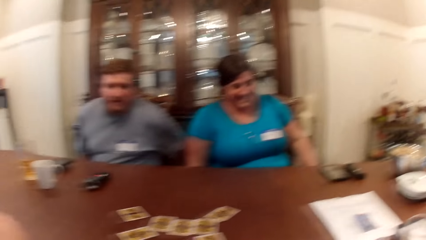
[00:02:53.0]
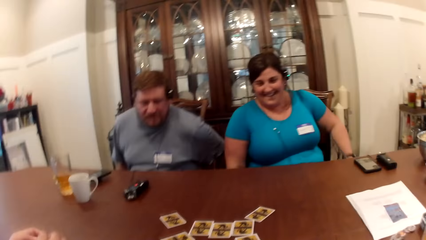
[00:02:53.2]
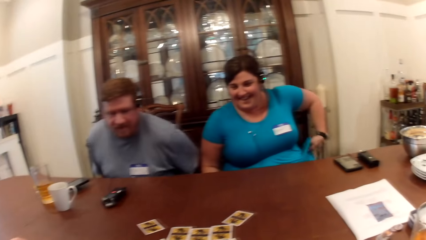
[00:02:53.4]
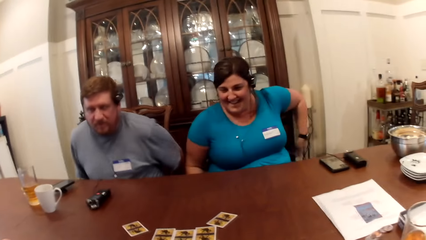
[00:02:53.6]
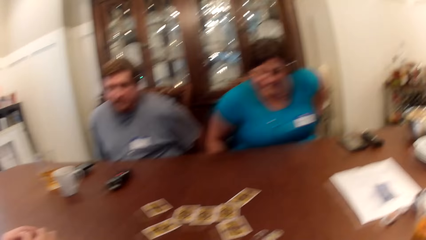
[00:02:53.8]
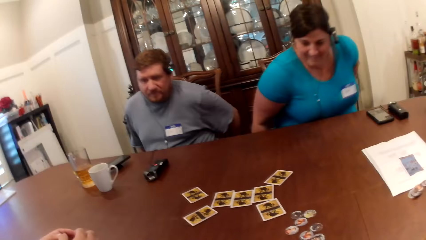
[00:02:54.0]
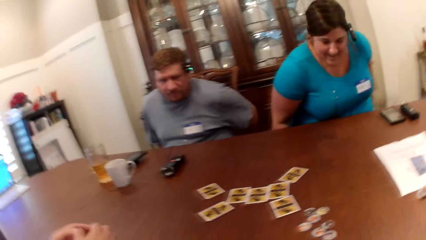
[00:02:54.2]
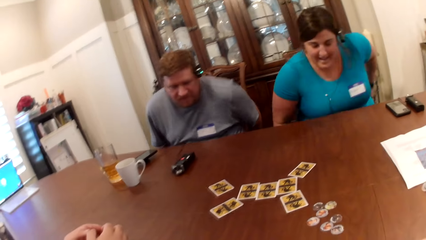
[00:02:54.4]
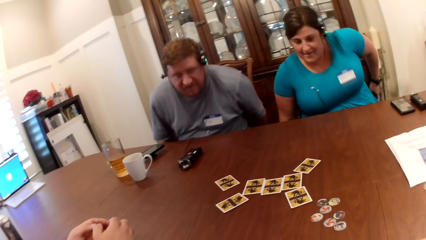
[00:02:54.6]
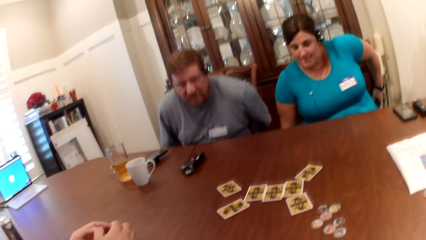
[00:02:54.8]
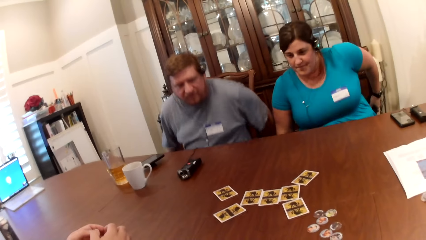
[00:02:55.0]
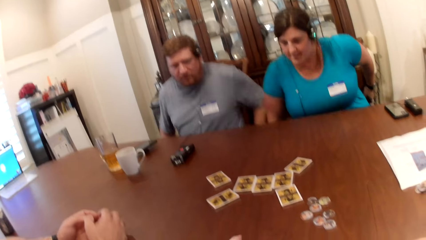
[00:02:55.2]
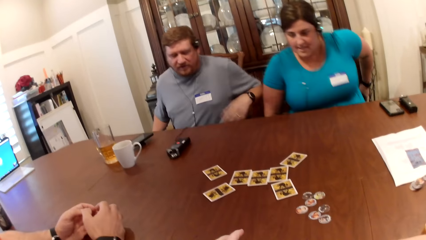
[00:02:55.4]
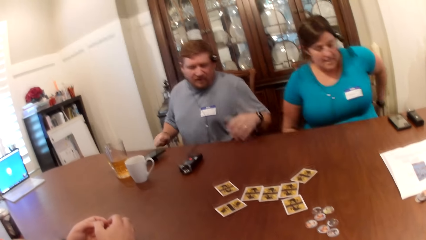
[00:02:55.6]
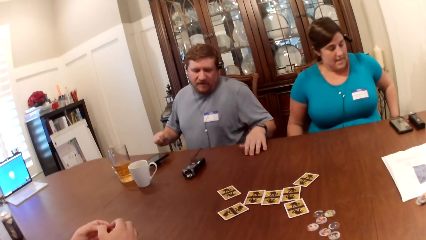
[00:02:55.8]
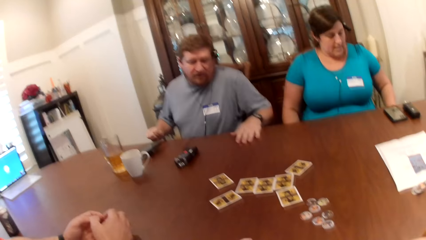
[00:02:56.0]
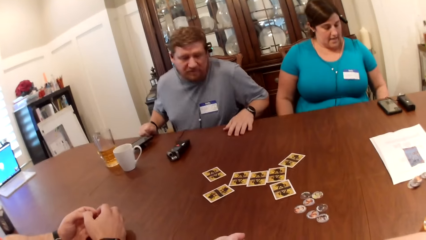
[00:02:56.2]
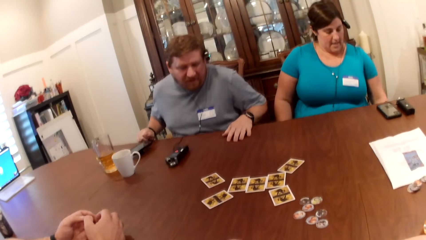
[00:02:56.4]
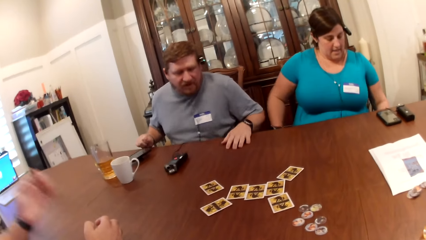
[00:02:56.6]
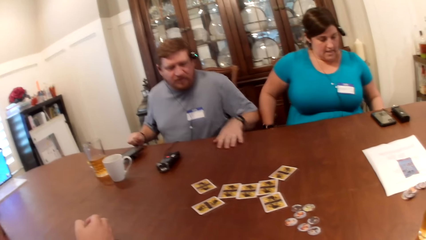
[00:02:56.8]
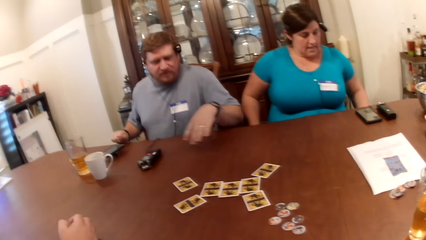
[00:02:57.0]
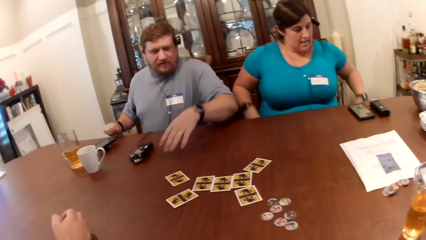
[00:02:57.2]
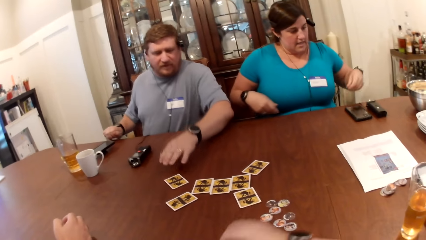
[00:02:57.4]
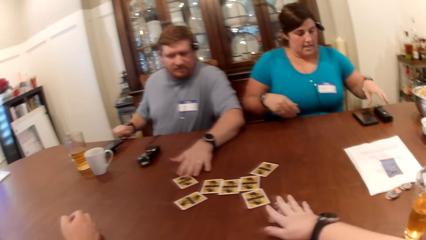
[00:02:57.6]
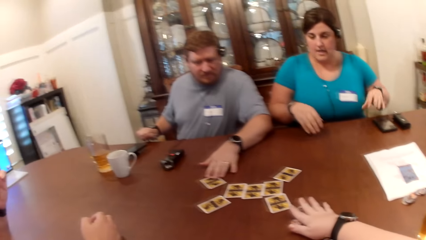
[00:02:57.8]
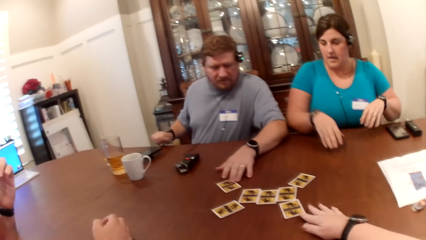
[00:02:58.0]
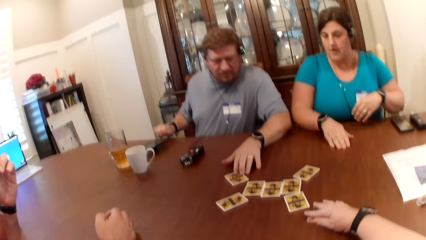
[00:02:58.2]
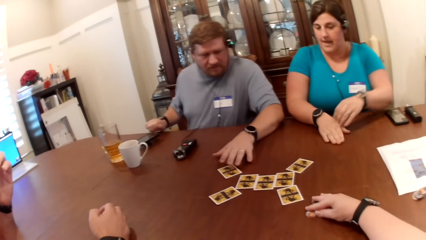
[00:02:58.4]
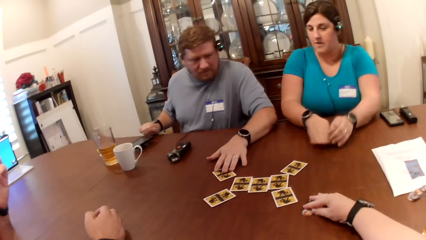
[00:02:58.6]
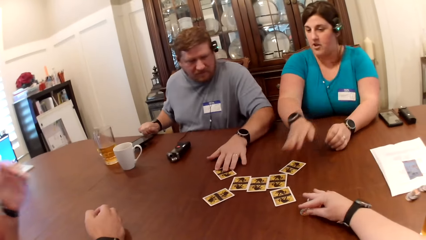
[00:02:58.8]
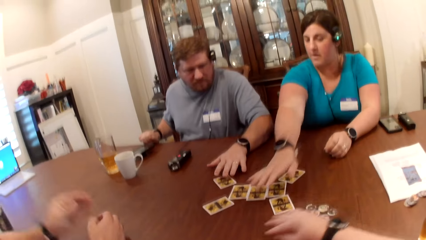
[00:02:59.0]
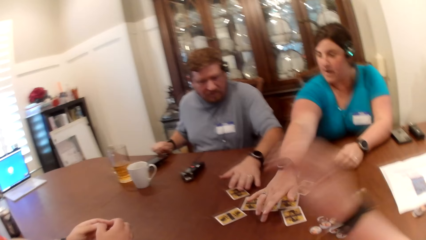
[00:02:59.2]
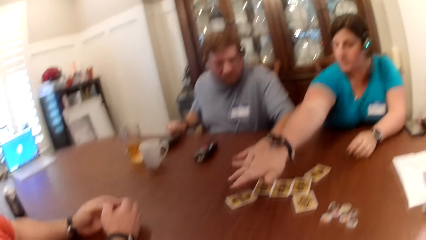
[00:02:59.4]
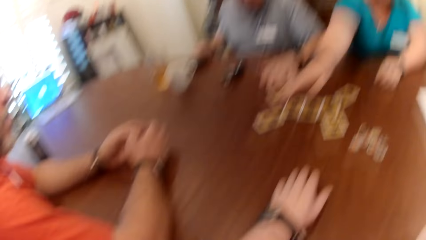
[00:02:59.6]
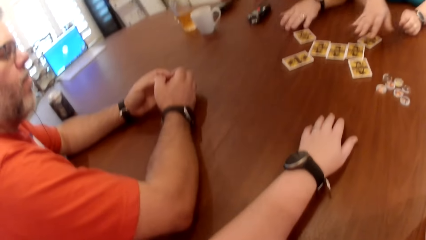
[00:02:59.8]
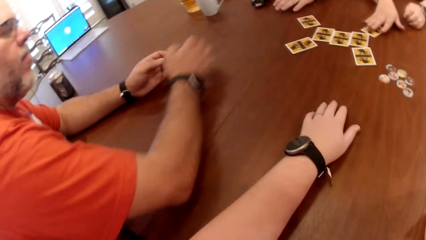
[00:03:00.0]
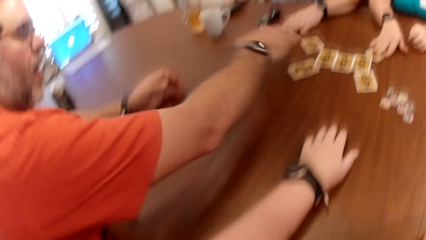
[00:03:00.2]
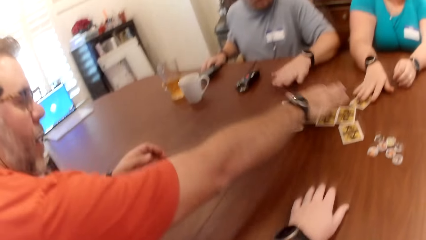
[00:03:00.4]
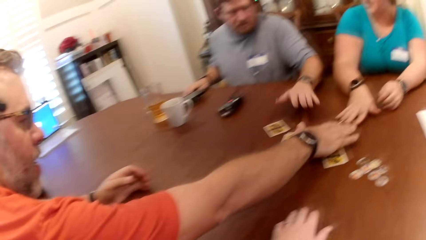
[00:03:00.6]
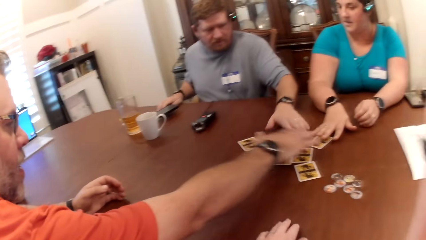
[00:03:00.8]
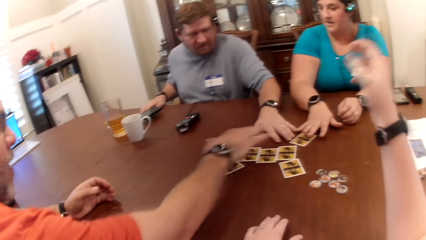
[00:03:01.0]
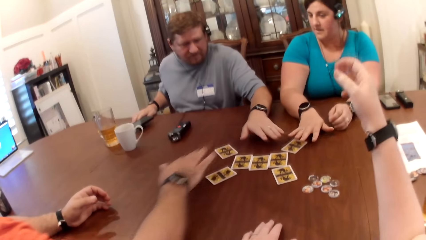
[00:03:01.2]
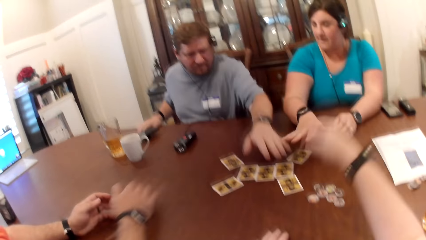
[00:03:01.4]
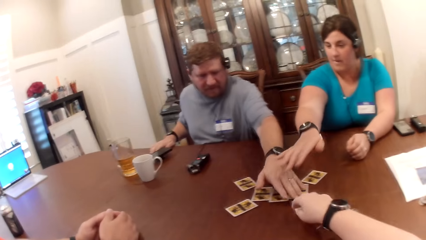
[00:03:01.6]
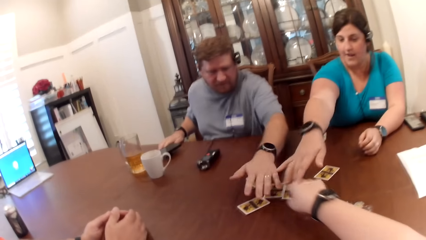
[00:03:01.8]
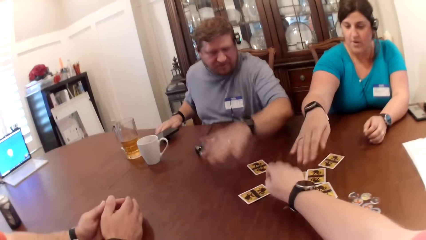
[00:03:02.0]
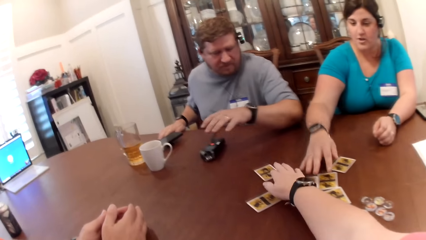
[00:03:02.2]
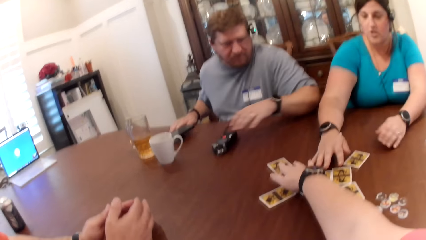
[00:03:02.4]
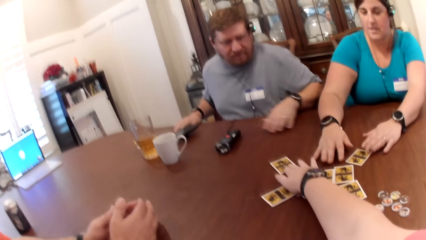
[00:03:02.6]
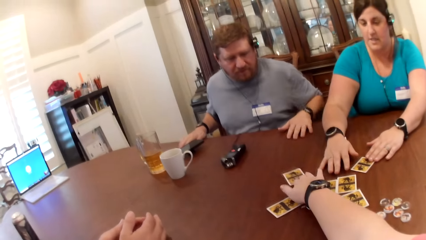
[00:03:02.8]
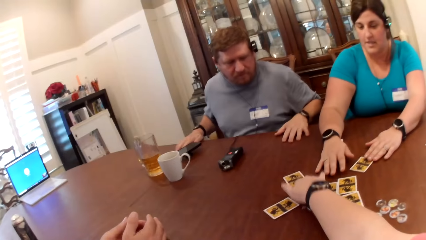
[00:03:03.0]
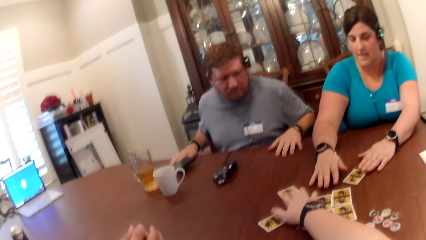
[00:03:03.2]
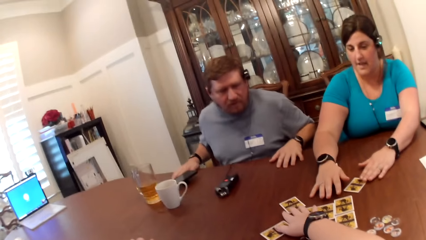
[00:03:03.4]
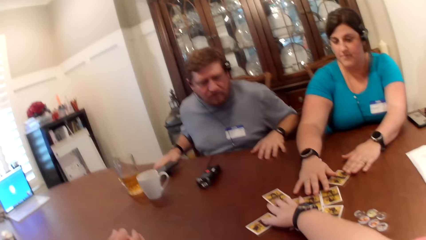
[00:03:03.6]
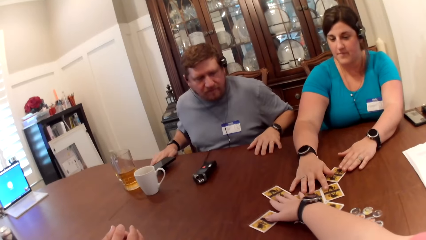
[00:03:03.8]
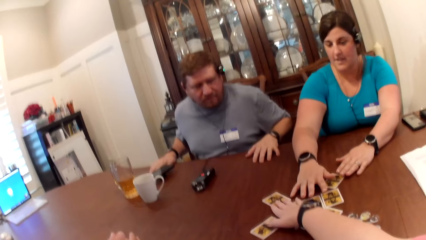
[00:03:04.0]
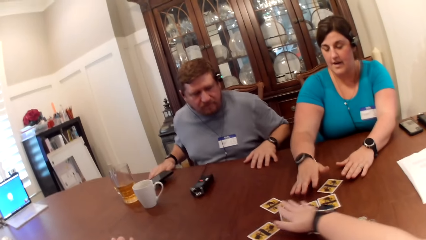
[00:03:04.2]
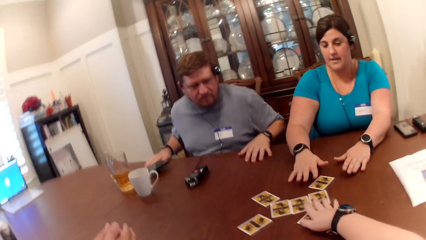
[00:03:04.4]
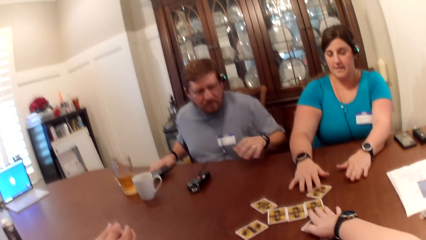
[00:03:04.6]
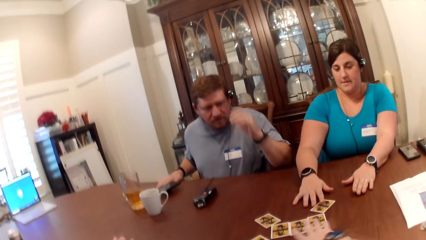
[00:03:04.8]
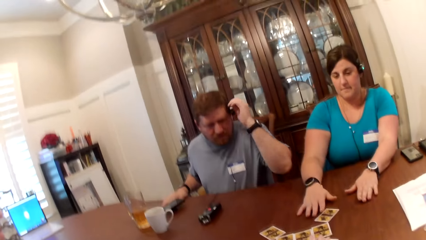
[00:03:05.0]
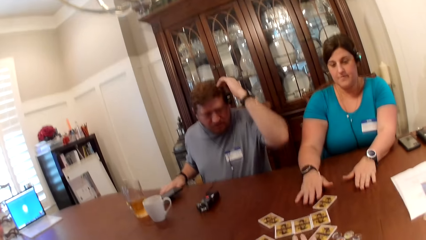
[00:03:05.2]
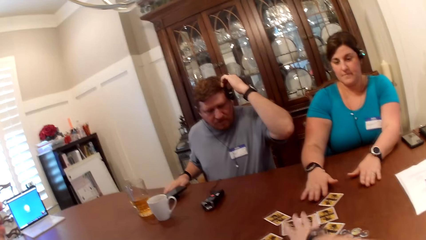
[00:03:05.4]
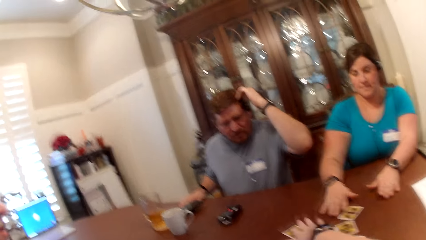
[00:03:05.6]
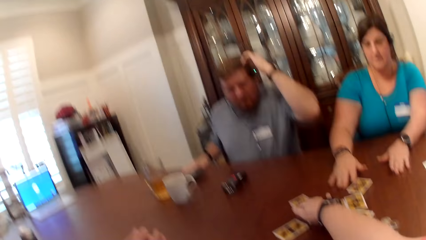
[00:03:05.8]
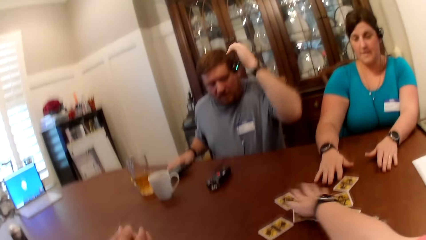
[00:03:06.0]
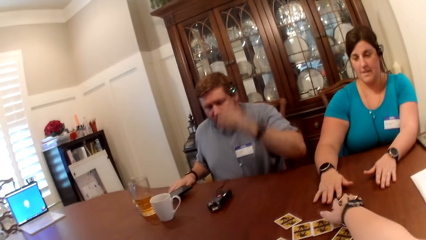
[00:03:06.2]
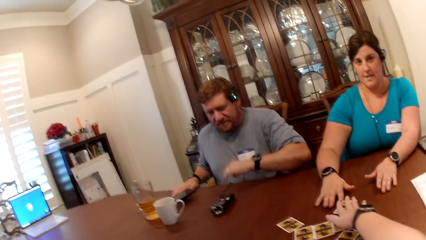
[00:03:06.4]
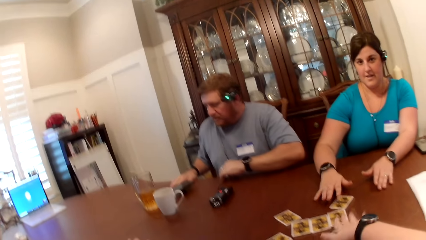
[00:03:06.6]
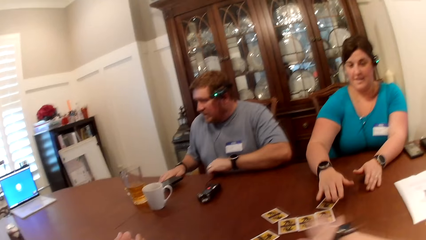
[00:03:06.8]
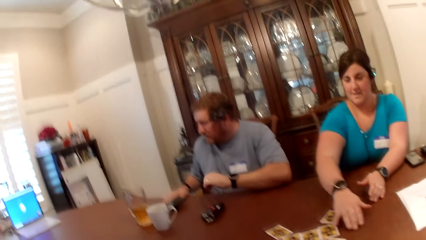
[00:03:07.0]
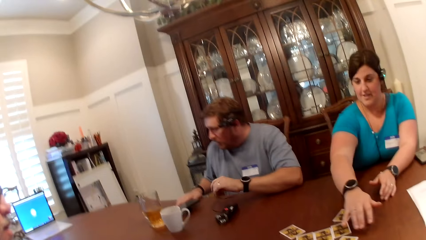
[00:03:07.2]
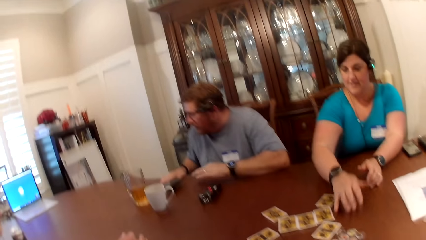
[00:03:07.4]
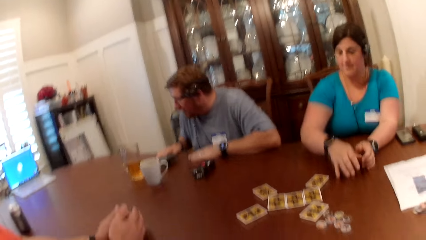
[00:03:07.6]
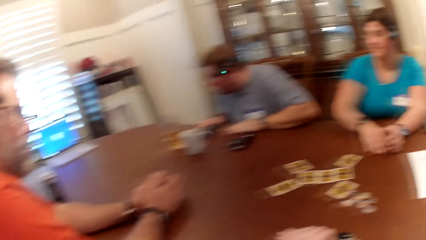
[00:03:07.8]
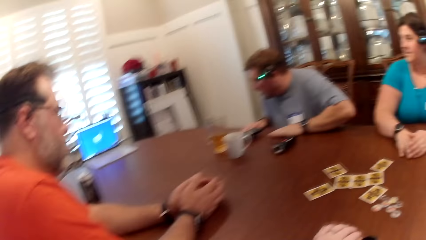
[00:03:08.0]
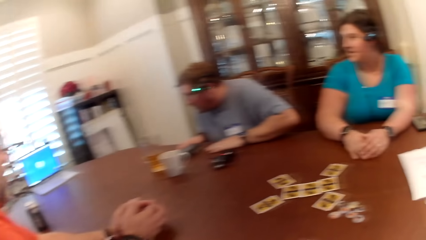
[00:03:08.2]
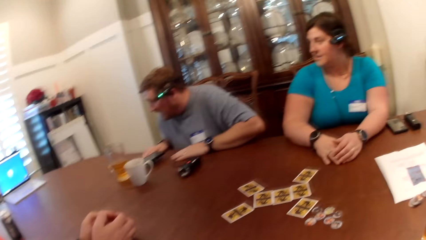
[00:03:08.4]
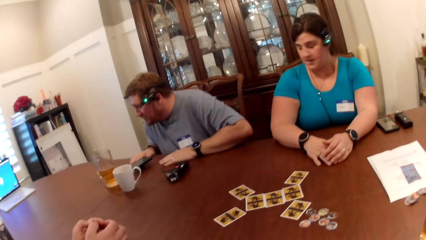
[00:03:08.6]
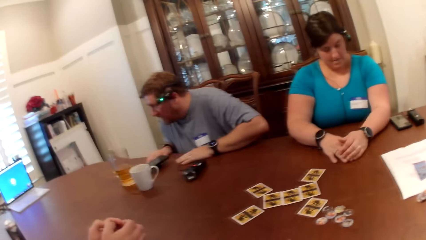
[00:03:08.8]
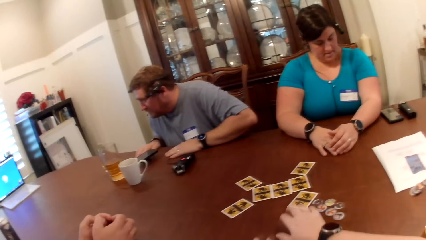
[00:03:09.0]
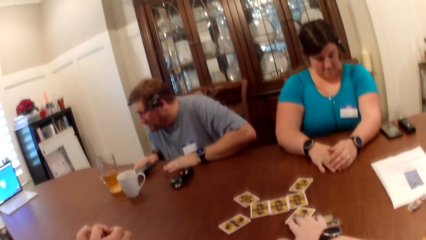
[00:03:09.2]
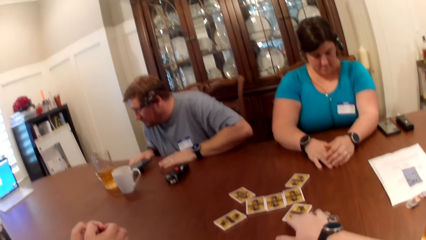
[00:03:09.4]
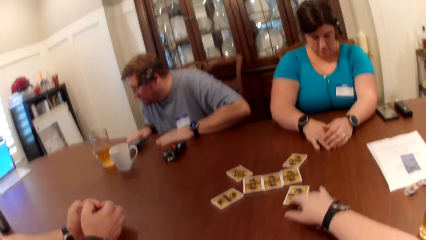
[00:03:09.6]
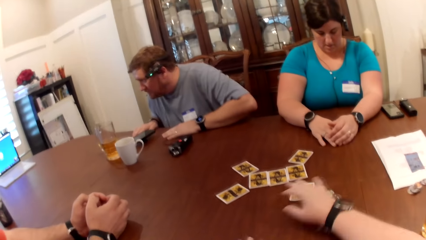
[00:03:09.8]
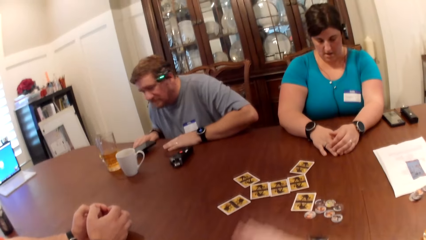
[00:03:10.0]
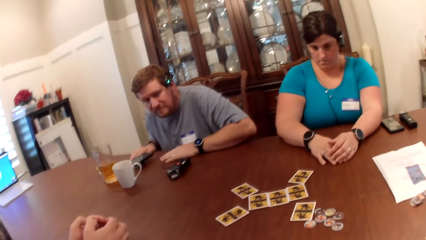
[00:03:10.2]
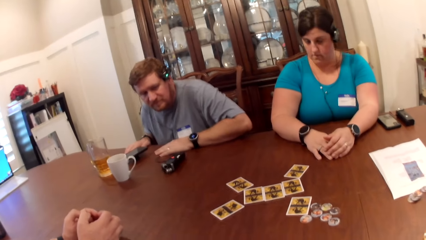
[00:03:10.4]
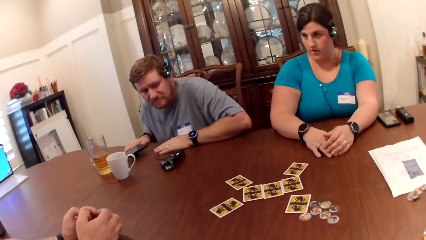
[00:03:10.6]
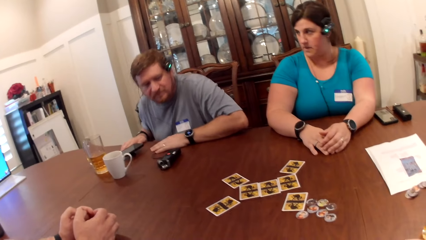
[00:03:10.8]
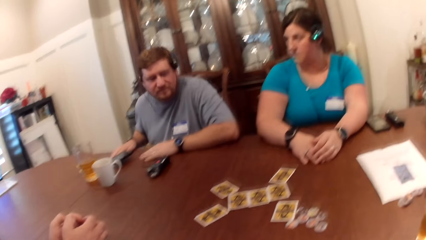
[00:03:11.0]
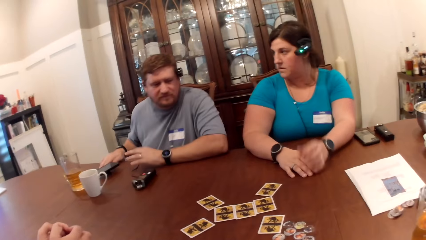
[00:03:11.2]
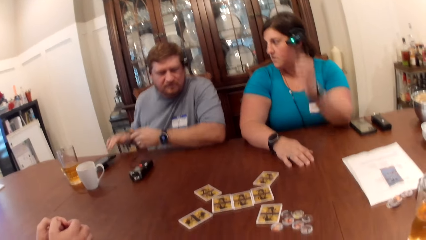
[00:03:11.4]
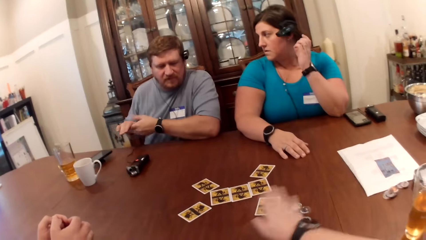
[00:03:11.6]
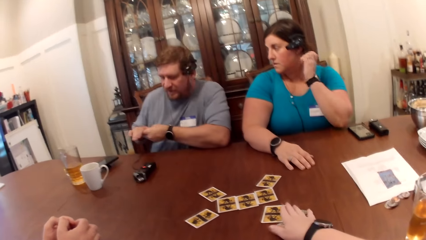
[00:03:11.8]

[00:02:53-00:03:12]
A man places his left hand on the table. The man adjusts a card with his left hand. The camera wearer adjusts the set of tokens on the table with her right hand. A woman stretches her right hand over the set of cards on the table. The first man, another man, the woman and the camera wearer play the card game. The other man stretches his right hand over the set of cards on the table. The camera wearer adjusts the set of cards on the table with her right hand. The woman adjusts the set of cards on the table with both hands. The first man scratches his hair with his left hand. The camera wearer places her left hand on the table. She adjusts the set of cards on the table with her right hand.
